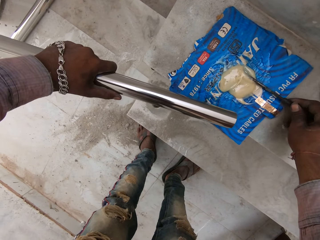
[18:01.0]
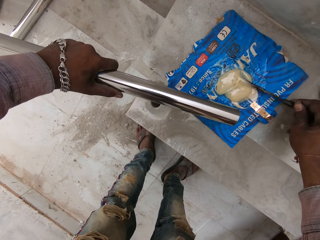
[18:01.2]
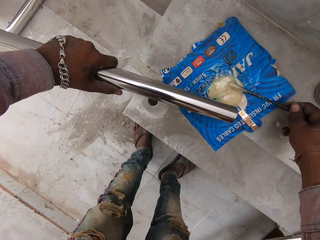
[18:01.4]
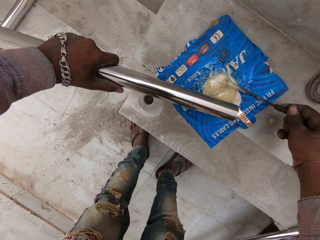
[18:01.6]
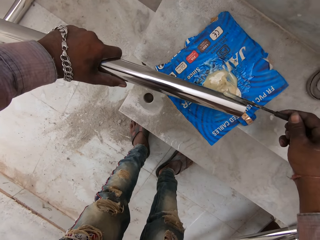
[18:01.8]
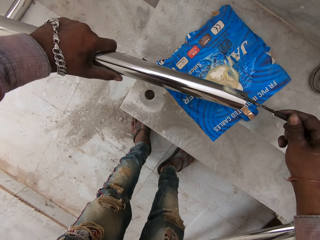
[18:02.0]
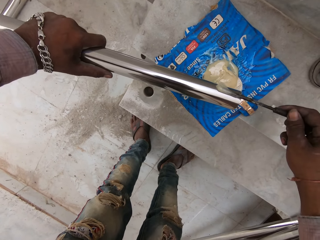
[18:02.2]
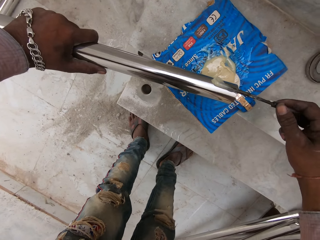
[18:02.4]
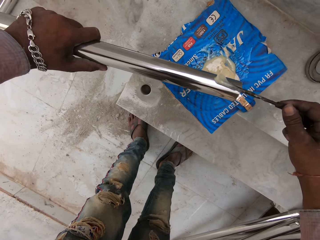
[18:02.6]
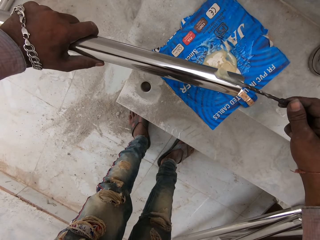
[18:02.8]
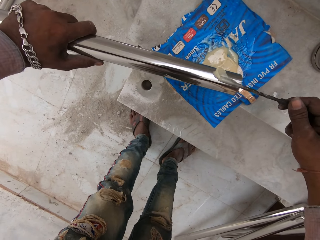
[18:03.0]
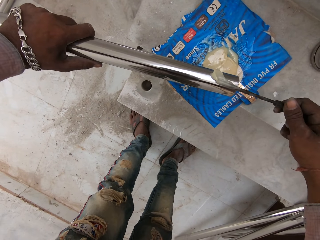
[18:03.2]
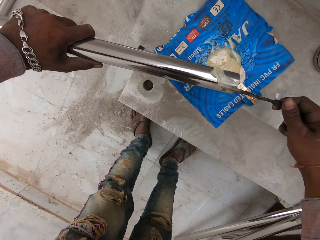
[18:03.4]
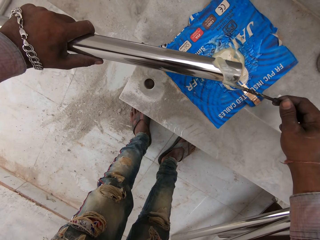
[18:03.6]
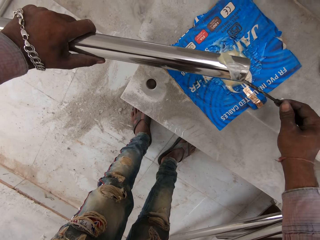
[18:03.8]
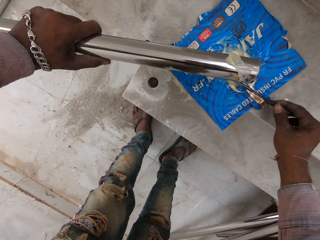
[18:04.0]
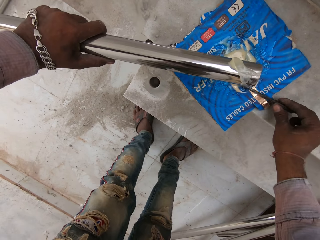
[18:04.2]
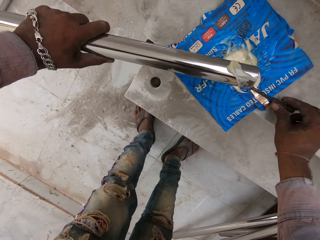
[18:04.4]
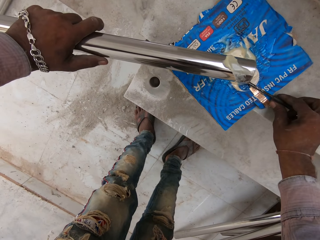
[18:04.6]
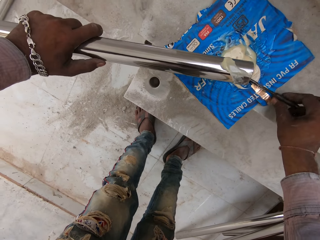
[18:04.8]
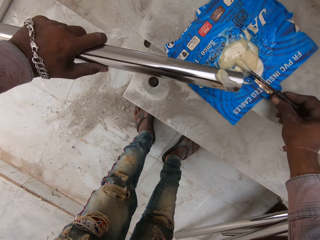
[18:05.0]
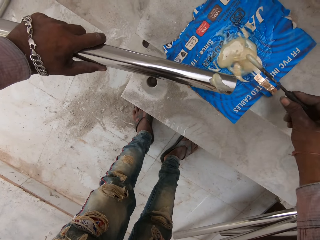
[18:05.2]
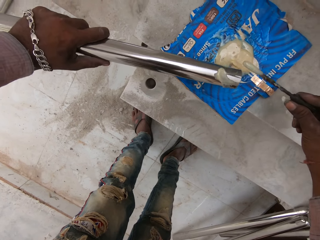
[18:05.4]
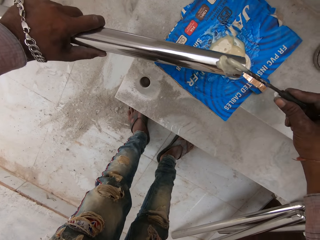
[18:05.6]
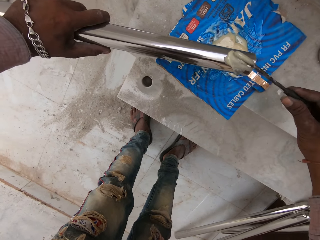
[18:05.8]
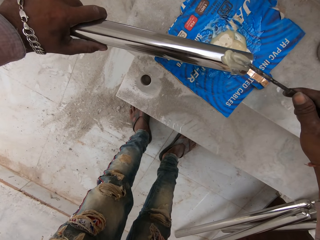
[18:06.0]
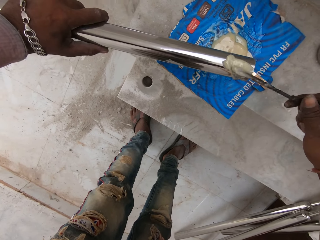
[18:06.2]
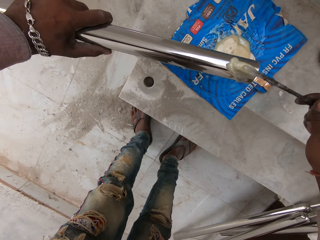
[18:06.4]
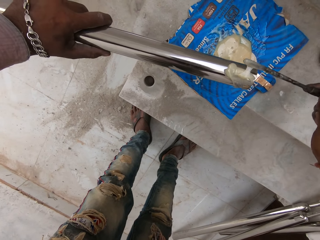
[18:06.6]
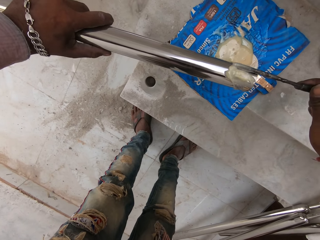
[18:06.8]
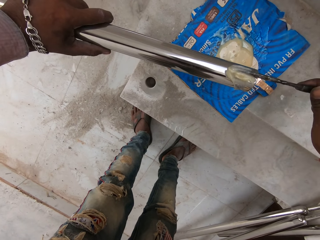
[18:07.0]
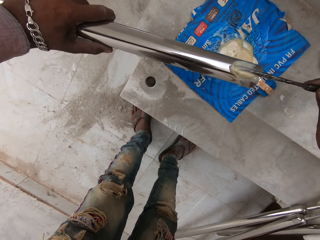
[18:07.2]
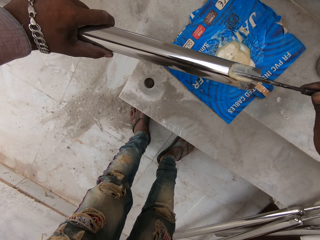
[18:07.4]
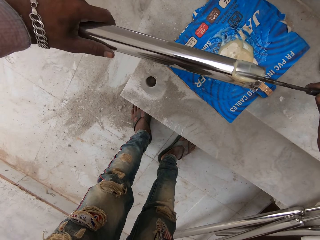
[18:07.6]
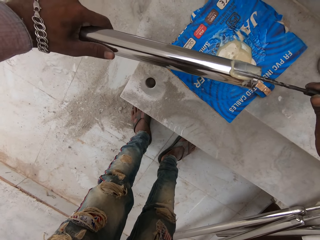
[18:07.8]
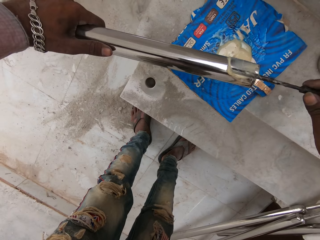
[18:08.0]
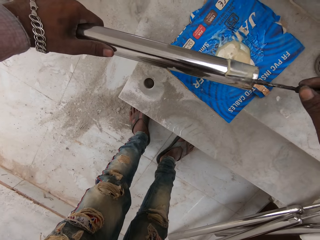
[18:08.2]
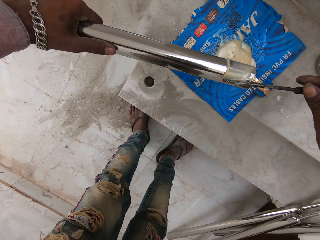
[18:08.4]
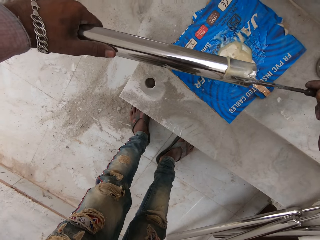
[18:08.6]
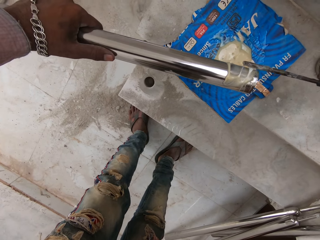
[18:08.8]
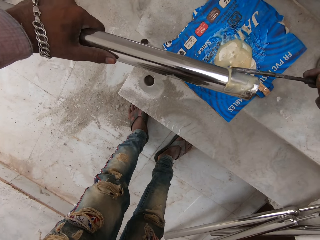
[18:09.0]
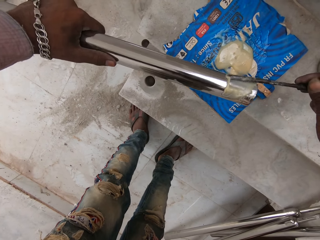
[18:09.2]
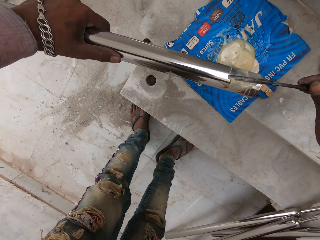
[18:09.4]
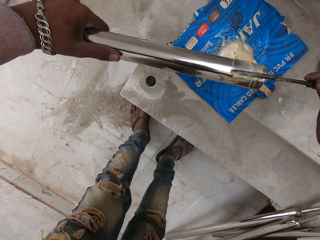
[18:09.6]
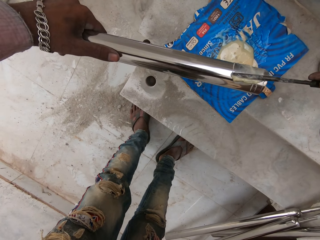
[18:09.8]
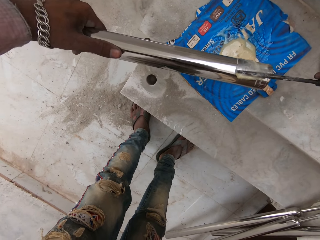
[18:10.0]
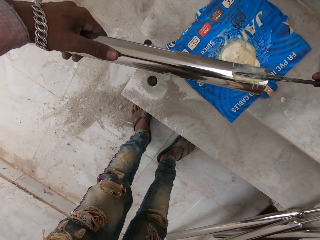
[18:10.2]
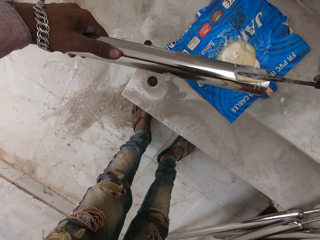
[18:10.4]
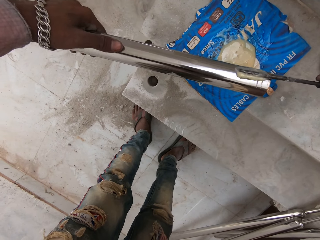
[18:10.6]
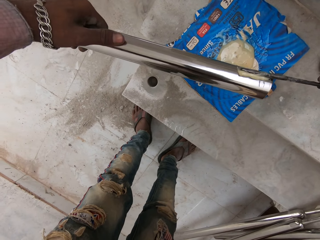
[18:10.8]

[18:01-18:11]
The camera wearer puts gum around the metal rod in his left hand with his right hand. He packs gum with the stick on the piece of paper with his right hand. He puts gum around the metal rod in his left hand with his right hand.

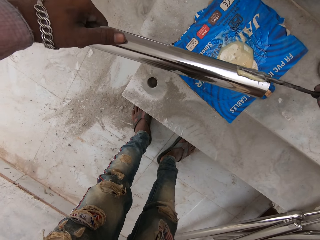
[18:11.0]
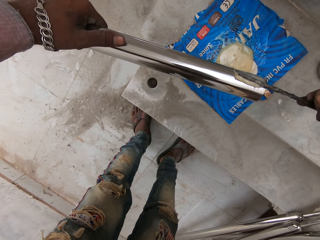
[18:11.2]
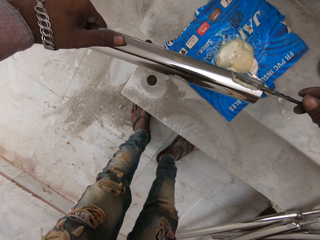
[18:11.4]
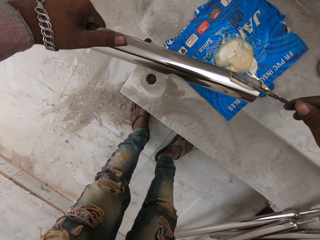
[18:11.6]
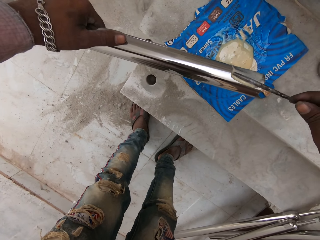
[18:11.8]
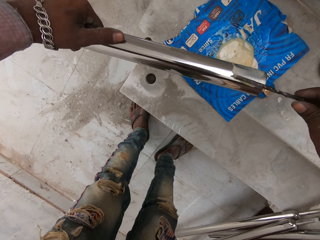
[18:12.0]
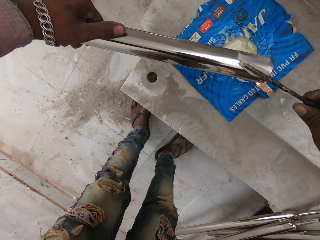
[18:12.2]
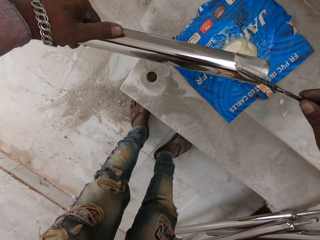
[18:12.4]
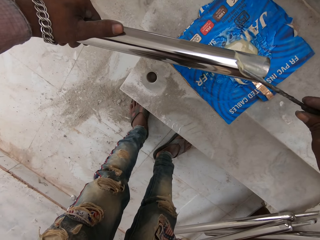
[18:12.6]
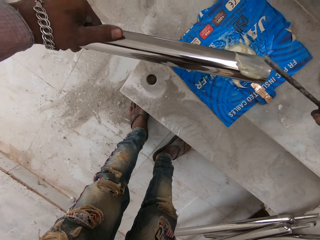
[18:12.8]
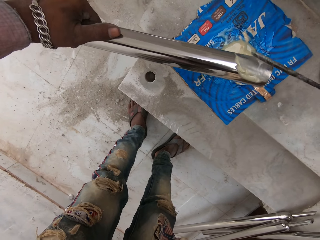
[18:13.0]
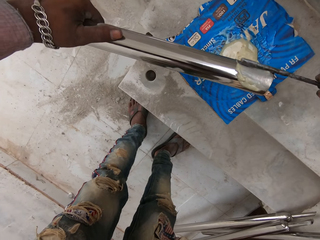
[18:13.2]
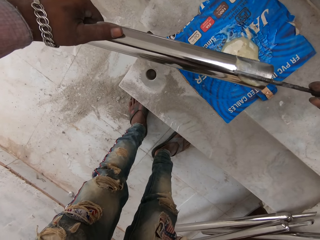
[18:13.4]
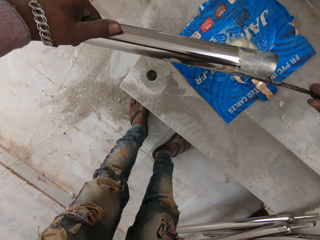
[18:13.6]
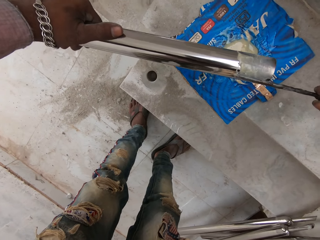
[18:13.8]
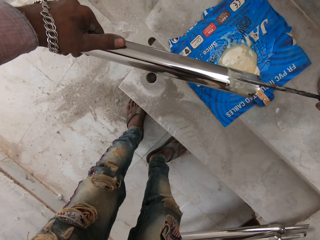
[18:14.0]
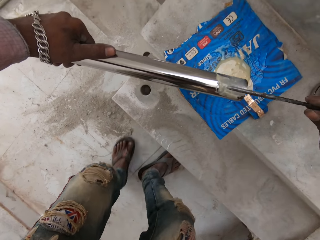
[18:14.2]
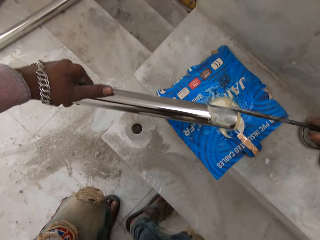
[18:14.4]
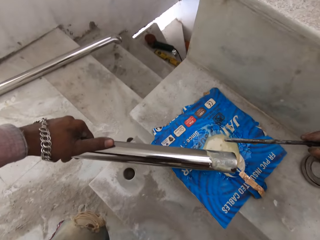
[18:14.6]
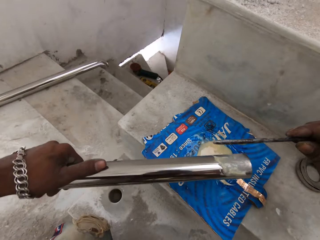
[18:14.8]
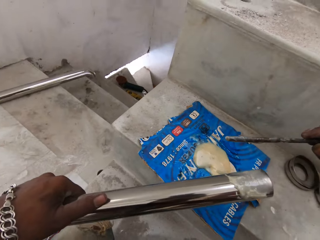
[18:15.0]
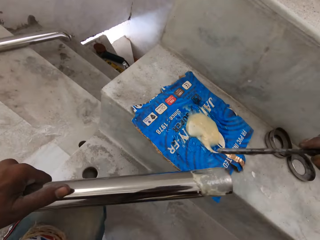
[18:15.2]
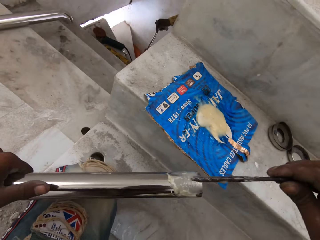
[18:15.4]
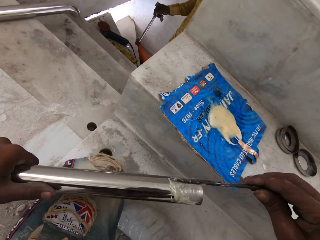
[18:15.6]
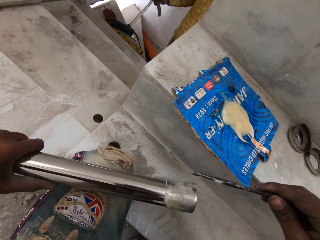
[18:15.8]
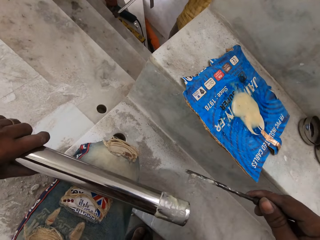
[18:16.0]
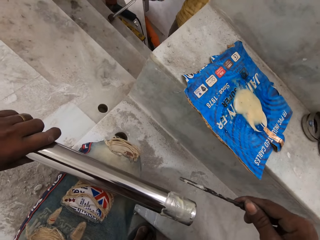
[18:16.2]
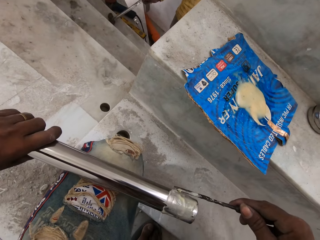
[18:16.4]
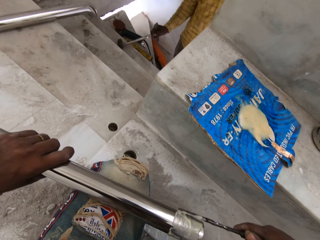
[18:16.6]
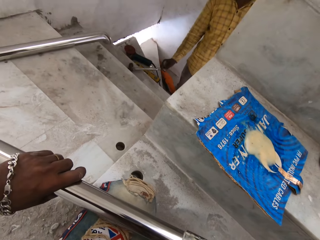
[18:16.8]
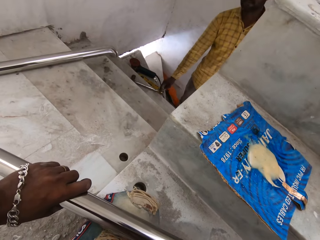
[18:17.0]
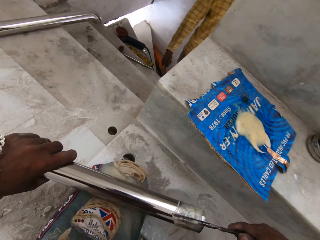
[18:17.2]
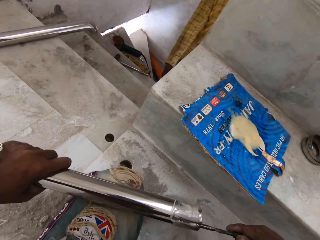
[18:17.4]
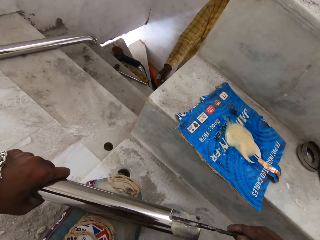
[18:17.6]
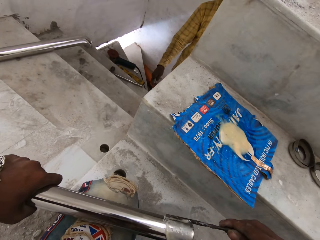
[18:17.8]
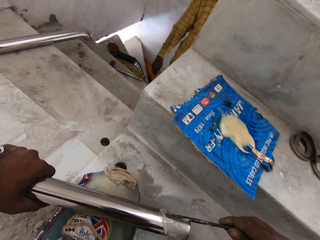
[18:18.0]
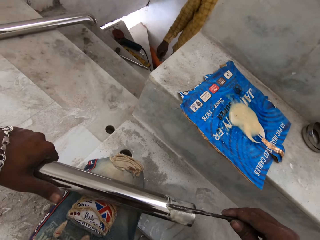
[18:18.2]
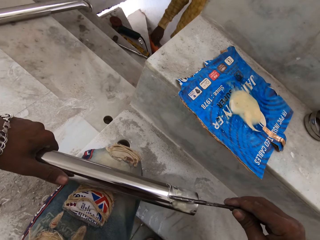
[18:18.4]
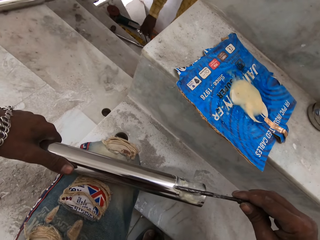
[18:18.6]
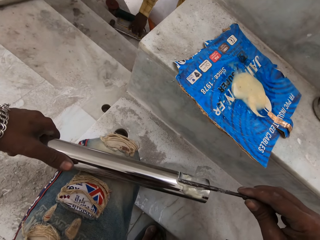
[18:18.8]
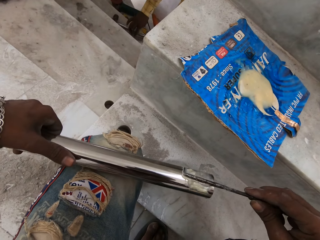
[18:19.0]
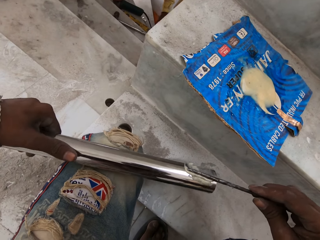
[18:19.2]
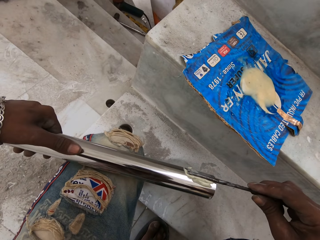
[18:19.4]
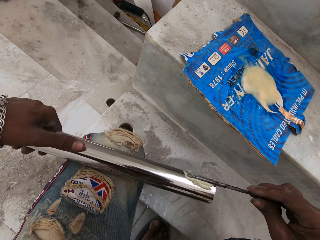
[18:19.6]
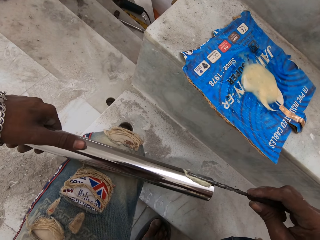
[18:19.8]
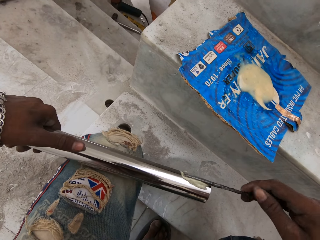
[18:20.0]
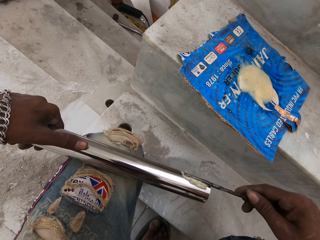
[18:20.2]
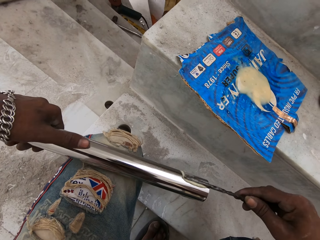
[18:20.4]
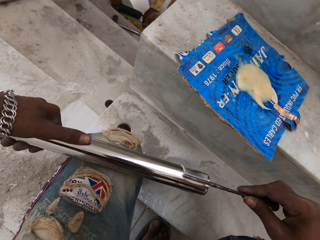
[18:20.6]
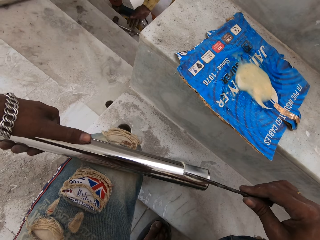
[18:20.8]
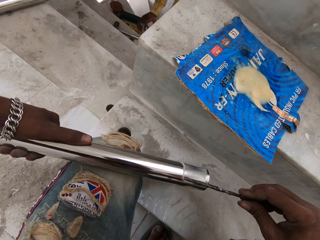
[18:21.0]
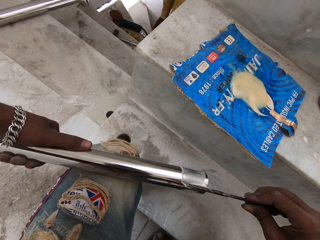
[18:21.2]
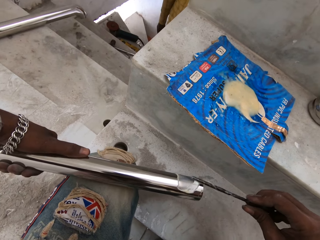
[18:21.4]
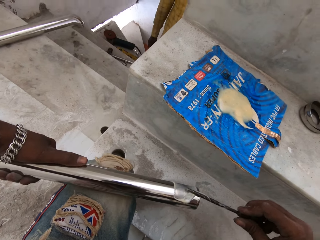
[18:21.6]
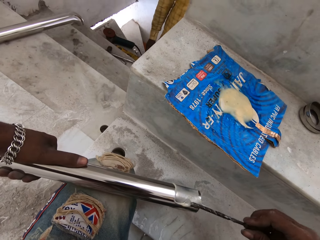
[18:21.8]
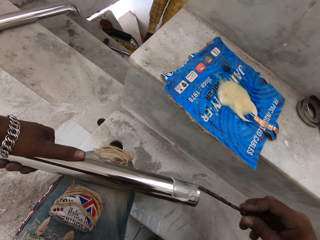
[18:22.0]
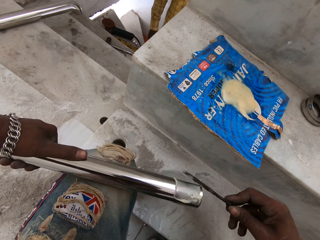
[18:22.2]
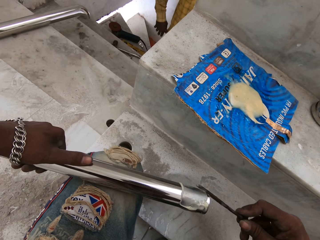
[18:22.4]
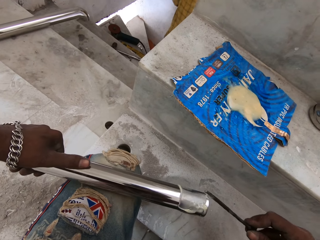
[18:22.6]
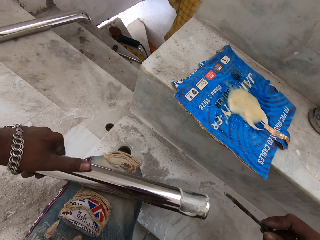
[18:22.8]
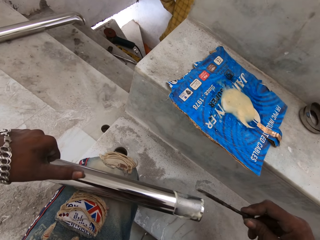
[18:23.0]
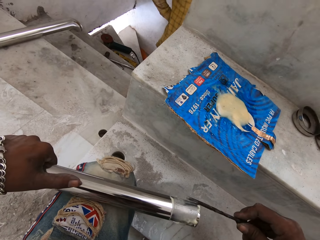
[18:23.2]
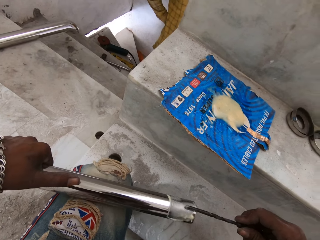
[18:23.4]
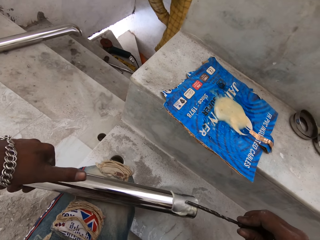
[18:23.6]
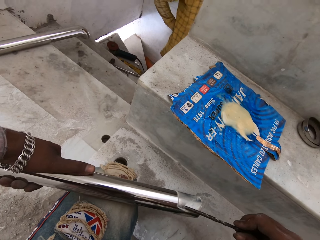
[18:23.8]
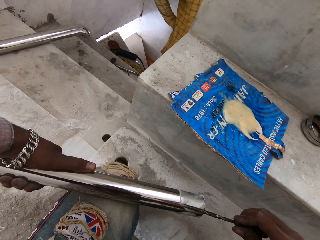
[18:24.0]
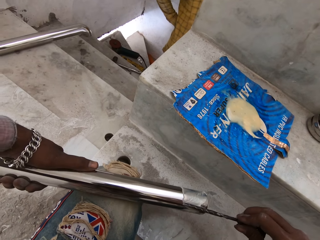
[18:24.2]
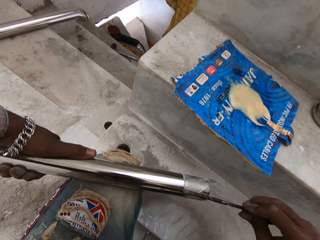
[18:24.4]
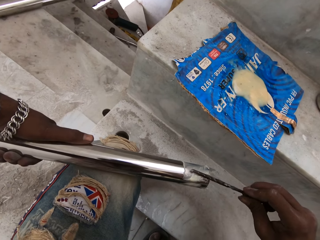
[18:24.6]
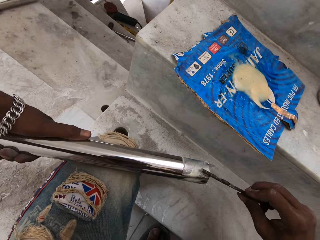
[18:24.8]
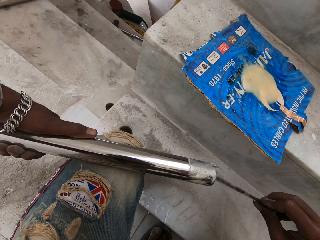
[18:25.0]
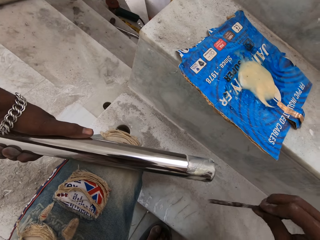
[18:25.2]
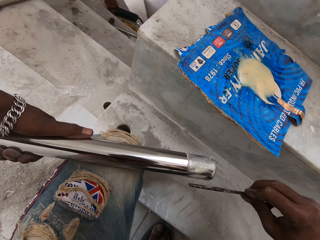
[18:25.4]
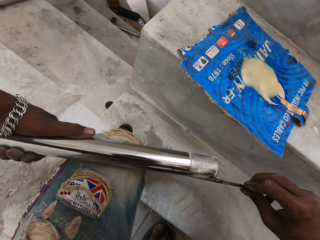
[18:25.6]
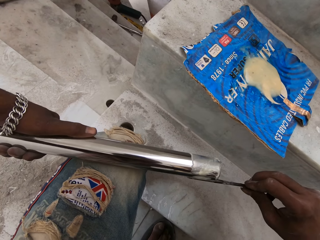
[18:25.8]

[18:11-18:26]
The camera wearer interacts with a man. He applies the glue to the edge of the pipe. He interacts with another man. He places the steel rod in his left hand on his left leg. The other man drops a piece of metal on the stairs with his right hand. The camera wearer puts something on the steel rod with a screwdriver. The other man drops the piece of metal on the stairs with his right hand again.
